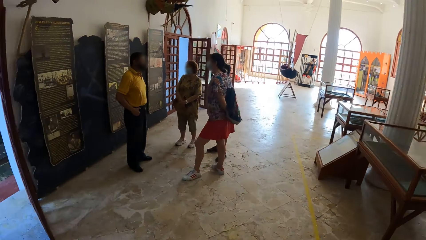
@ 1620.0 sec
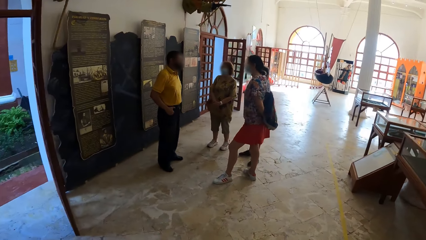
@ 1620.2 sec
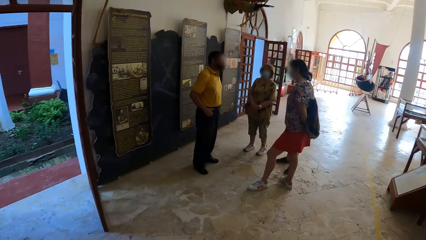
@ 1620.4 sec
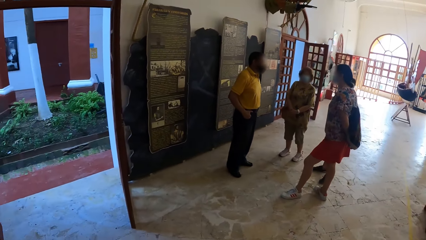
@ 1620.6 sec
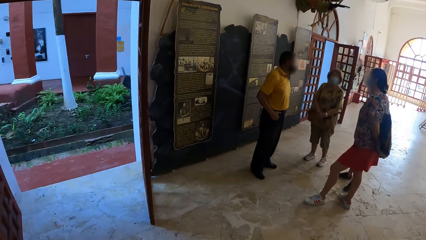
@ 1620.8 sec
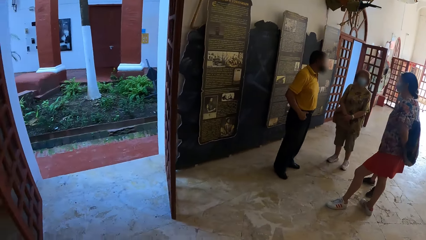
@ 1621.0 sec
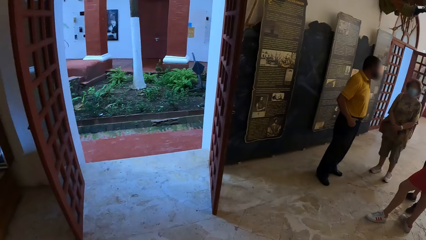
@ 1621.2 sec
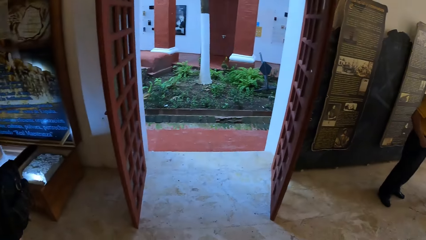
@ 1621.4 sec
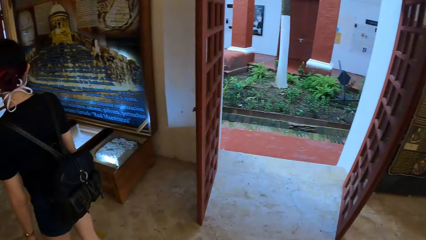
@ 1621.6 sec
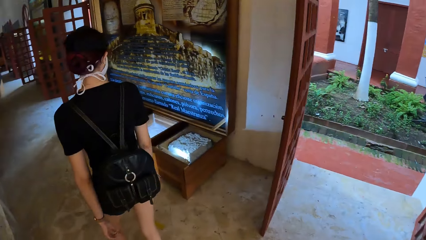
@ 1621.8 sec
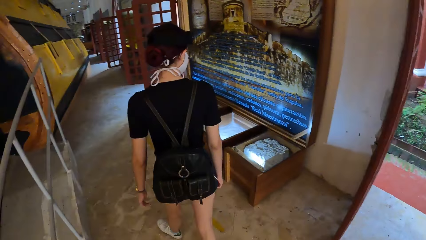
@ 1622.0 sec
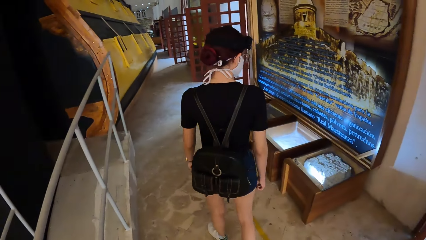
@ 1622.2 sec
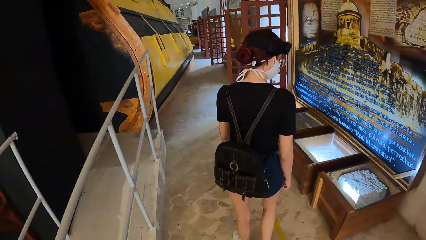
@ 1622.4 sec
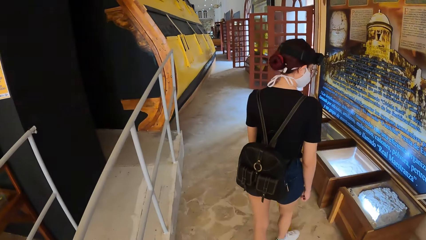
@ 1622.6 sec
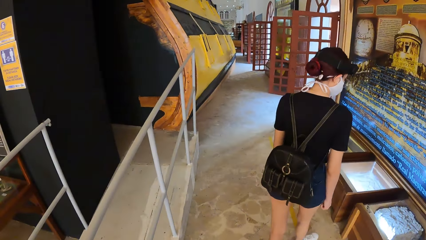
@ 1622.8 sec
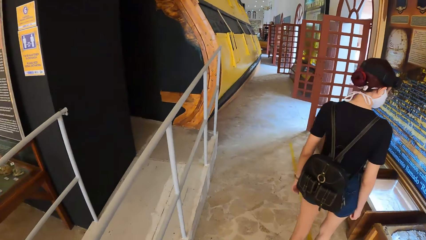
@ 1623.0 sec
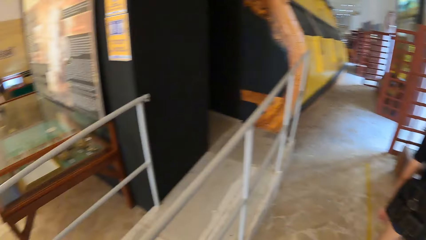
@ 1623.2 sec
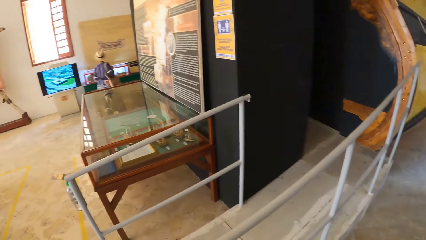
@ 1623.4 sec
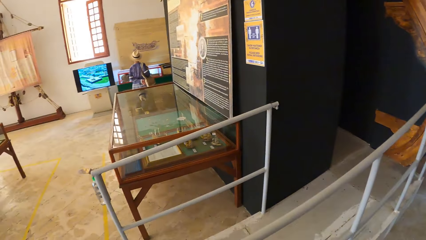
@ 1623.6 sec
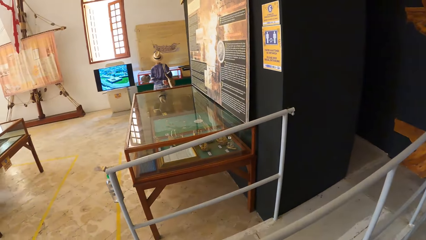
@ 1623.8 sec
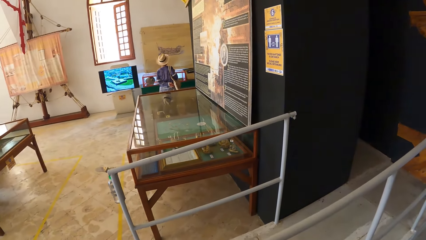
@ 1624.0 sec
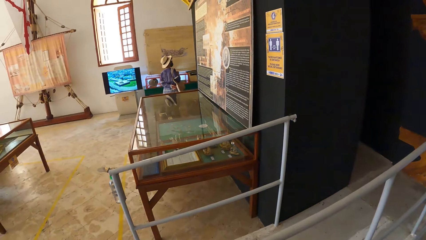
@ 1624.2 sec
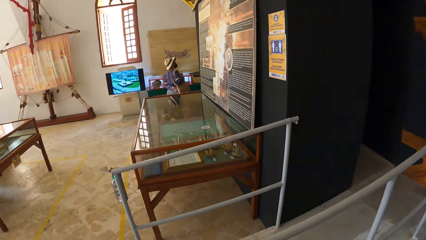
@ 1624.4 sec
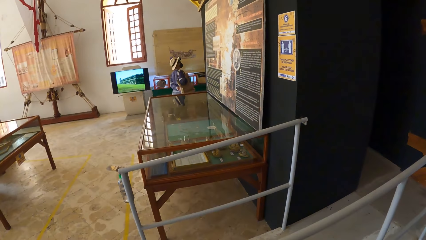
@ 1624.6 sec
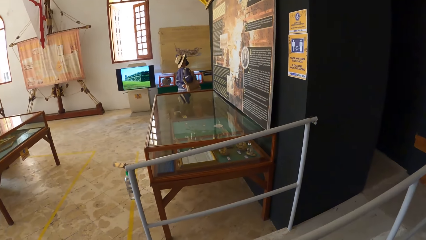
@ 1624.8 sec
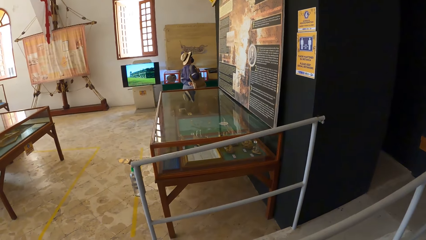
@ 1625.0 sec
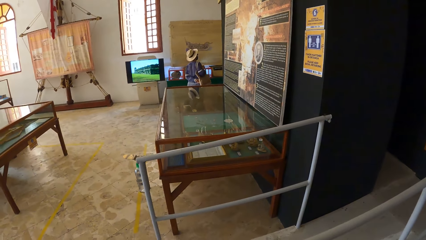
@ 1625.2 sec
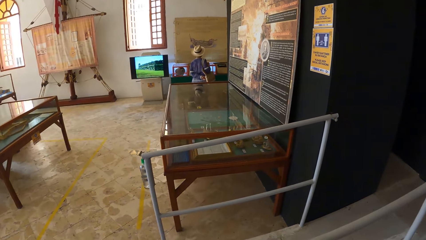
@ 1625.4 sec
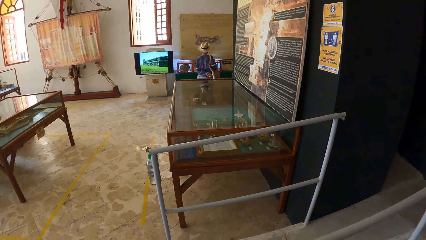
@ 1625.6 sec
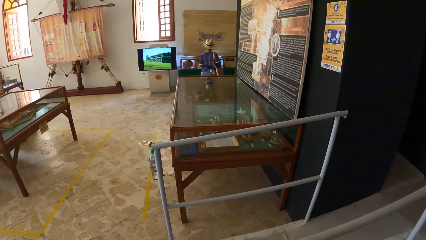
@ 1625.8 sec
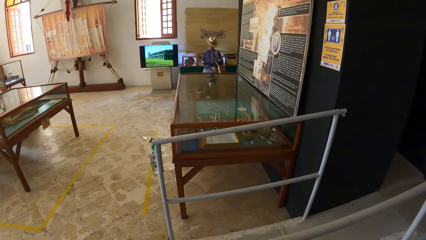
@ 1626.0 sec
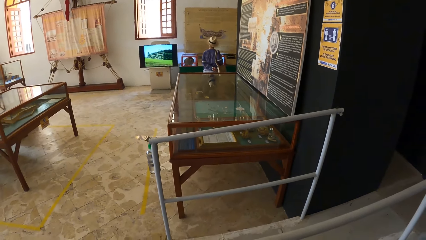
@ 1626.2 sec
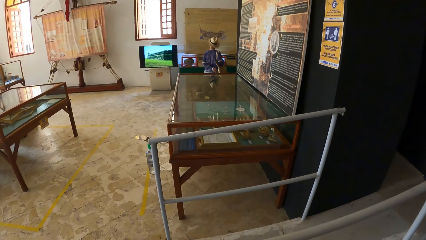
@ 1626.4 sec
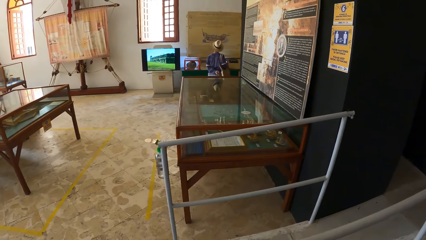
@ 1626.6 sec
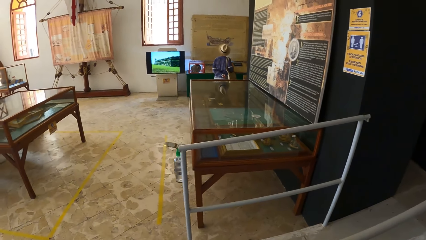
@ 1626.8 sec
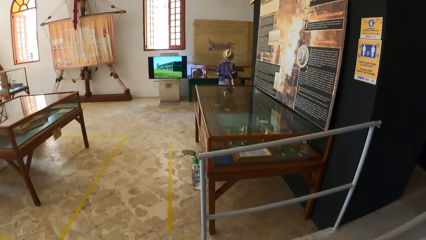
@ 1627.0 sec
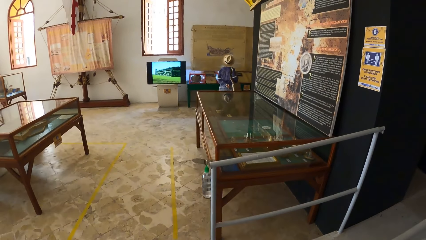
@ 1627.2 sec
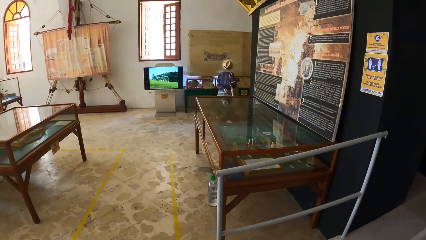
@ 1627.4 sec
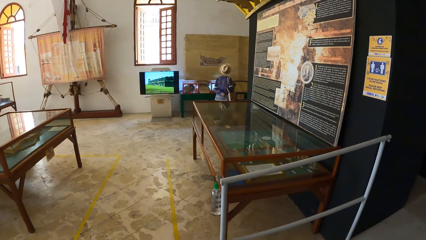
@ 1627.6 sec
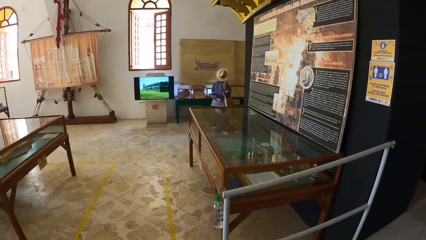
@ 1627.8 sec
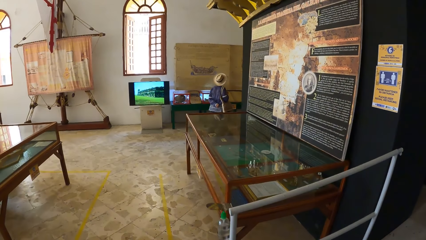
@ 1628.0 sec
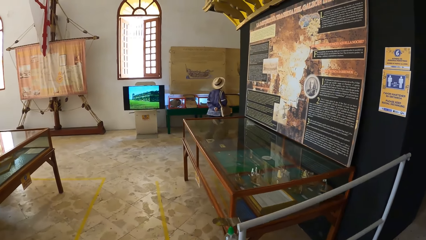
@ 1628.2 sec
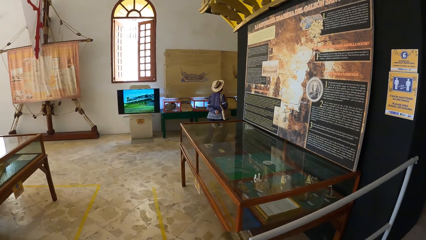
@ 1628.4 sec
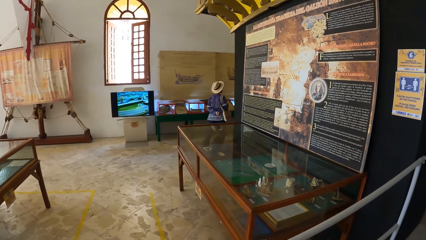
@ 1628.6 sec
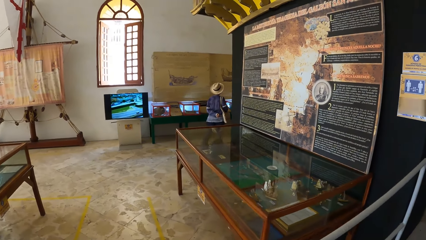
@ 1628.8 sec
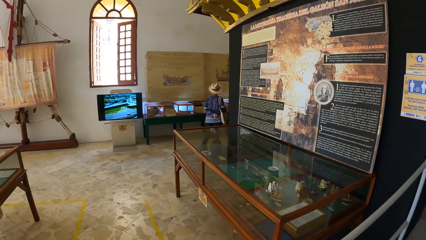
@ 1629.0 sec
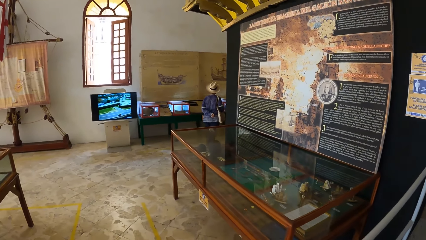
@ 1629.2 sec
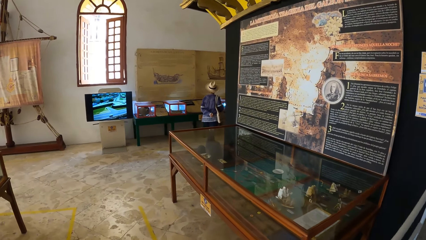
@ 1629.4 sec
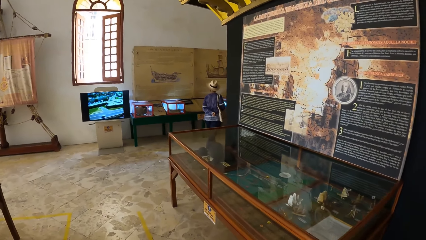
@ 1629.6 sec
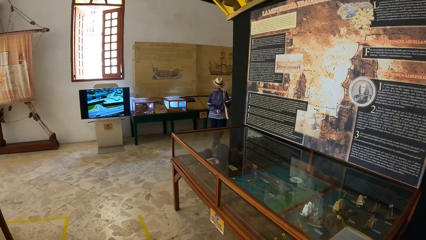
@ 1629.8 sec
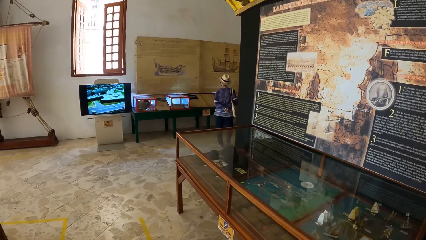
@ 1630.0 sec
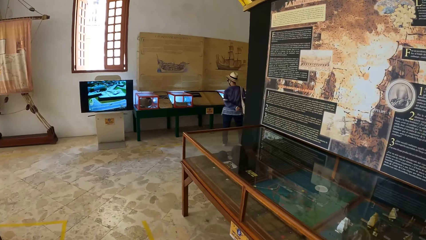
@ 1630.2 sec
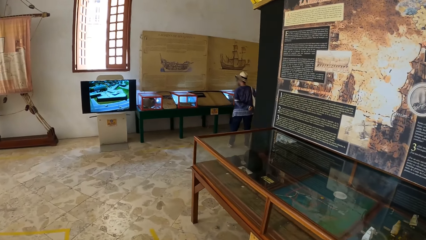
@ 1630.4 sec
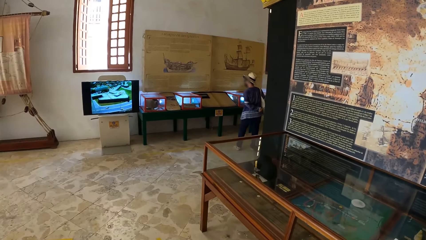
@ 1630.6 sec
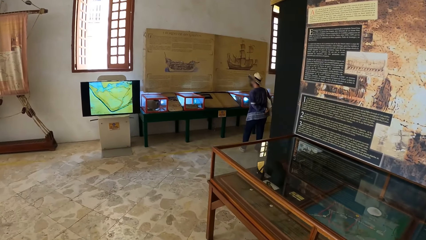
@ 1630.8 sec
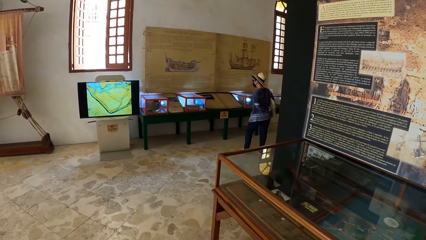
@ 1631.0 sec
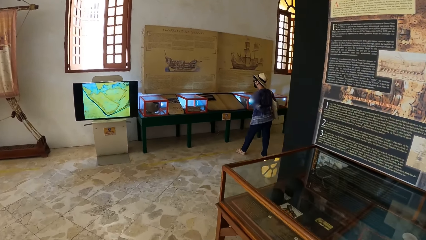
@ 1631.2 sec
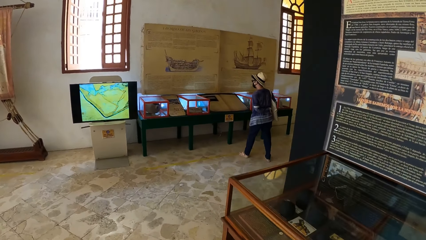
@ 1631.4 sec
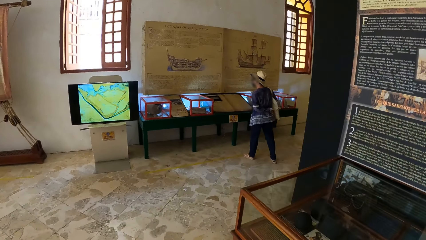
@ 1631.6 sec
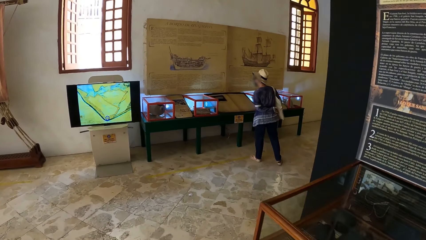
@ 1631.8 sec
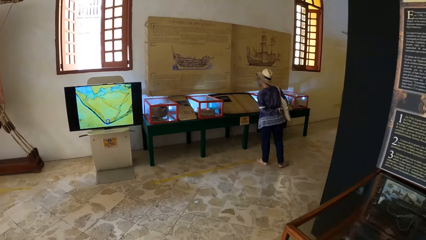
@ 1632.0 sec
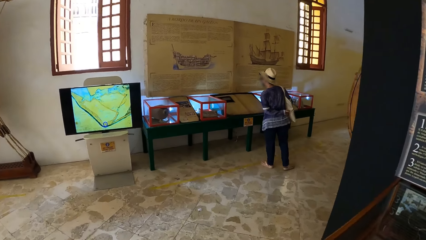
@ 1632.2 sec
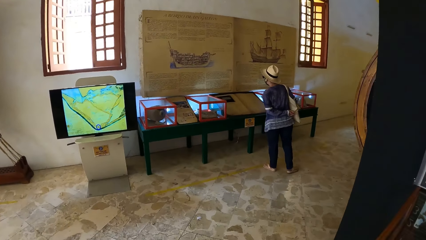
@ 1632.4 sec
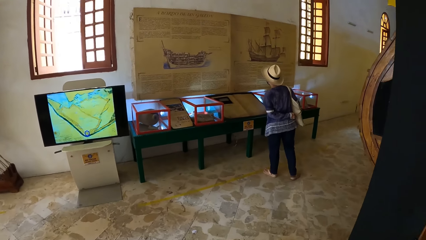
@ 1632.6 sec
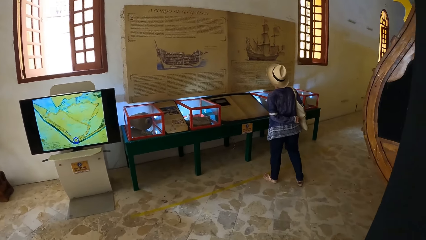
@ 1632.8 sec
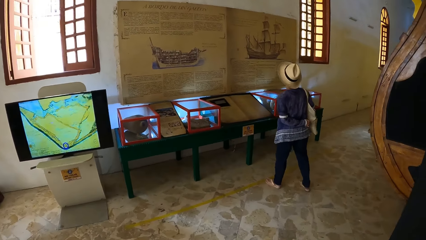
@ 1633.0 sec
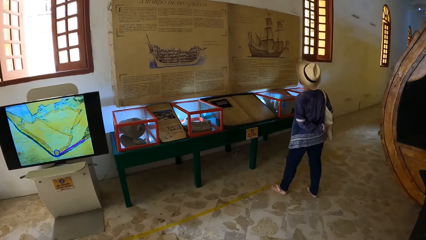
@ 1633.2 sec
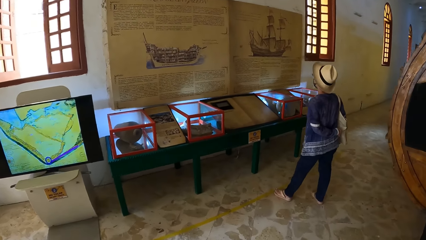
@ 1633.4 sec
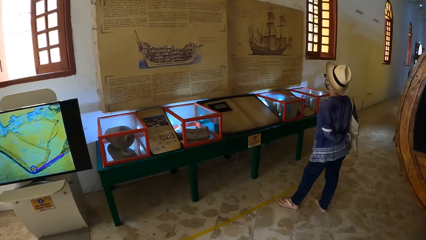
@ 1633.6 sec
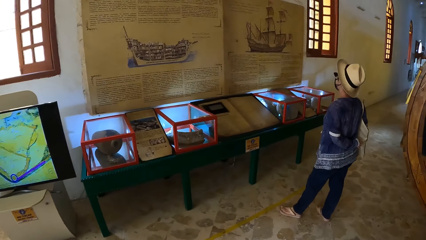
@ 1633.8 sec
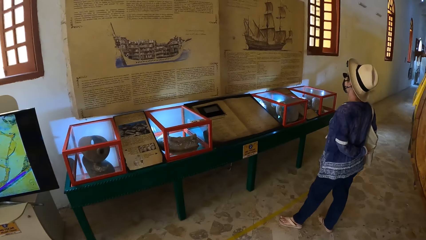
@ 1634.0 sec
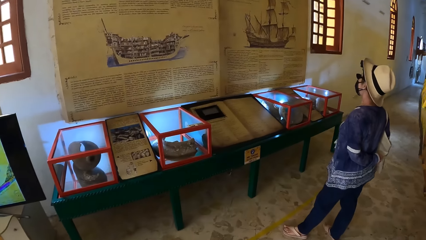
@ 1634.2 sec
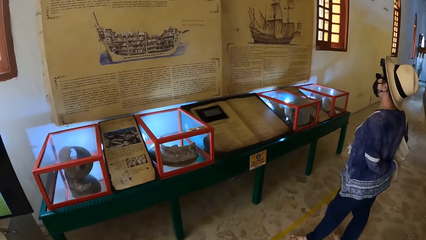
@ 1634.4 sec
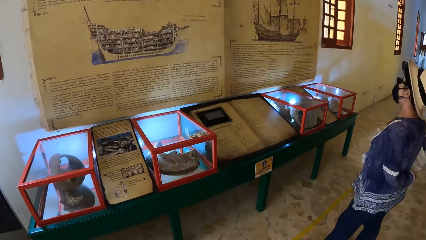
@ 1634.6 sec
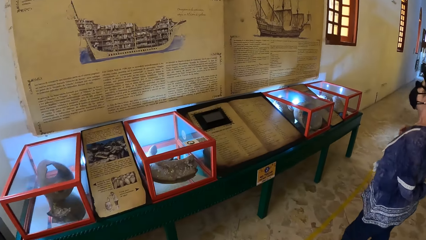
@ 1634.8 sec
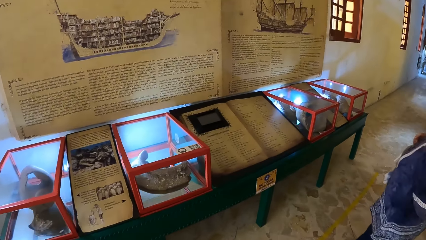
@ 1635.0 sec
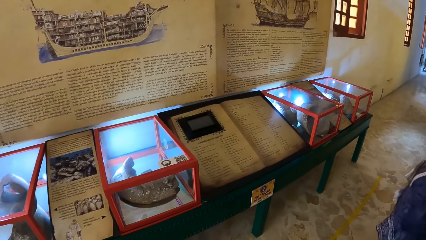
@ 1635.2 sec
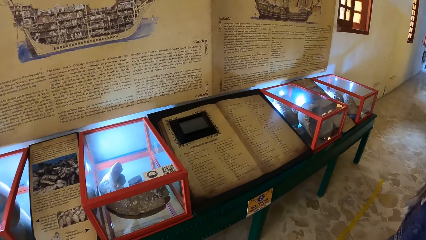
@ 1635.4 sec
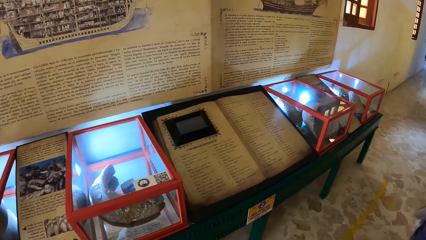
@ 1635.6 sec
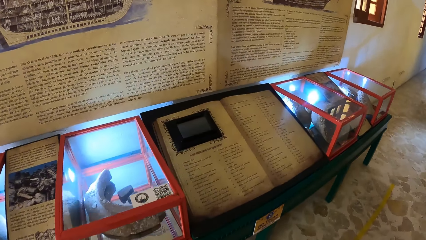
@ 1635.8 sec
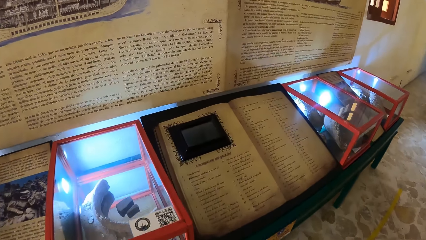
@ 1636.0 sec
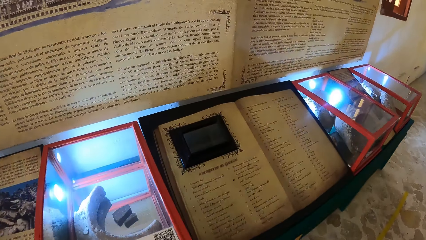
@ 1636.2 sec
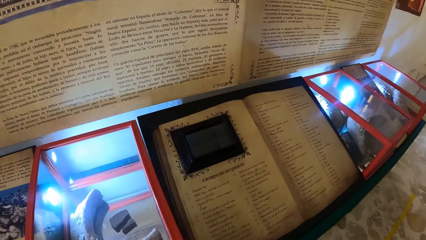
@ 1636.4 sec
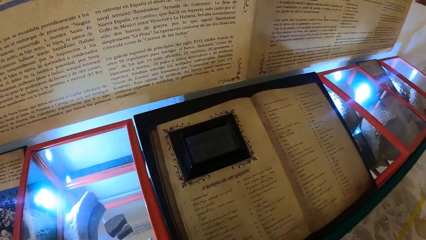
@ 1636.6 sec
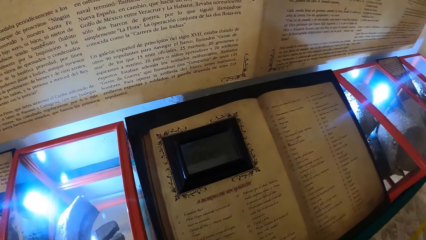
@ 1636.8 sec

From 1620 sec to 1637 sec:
A woman walks in the museum. The camera wearer walks towards an exhibit in the museum. Another woman walks in the museum.
